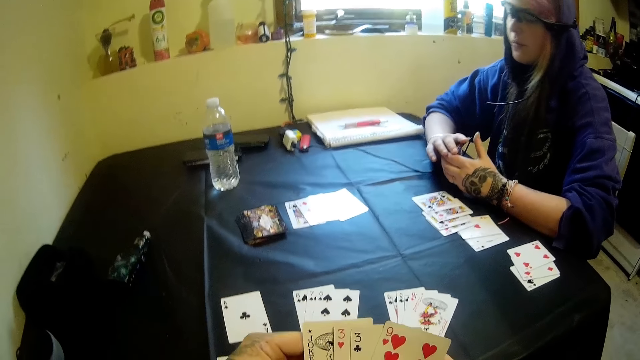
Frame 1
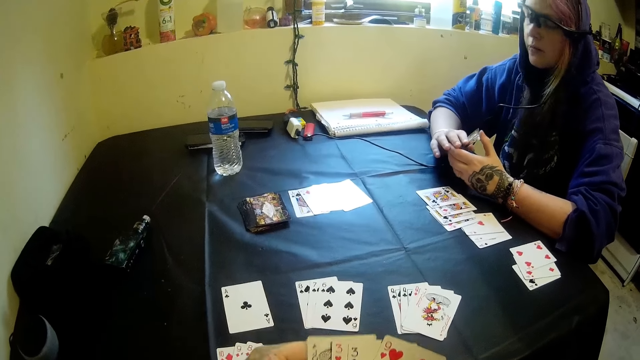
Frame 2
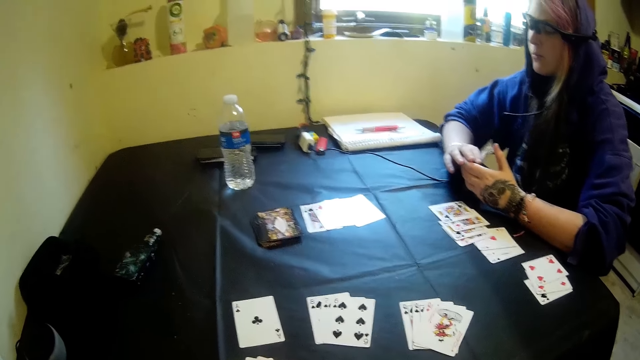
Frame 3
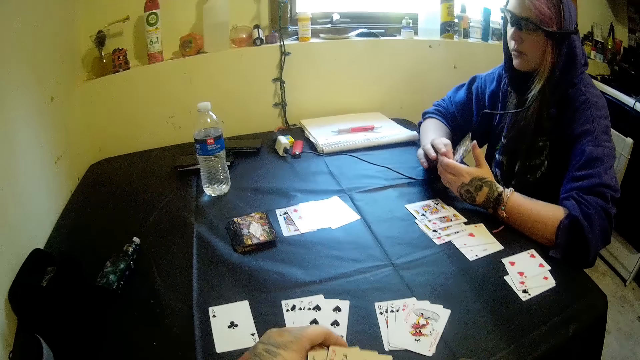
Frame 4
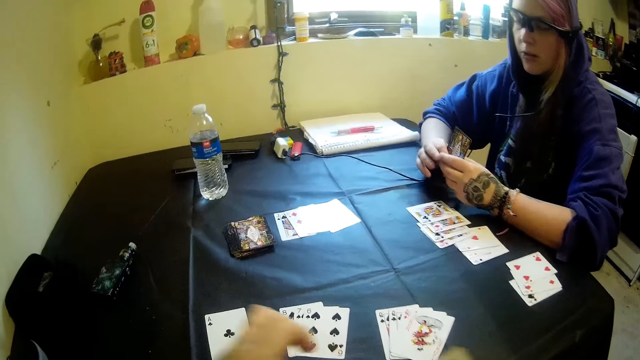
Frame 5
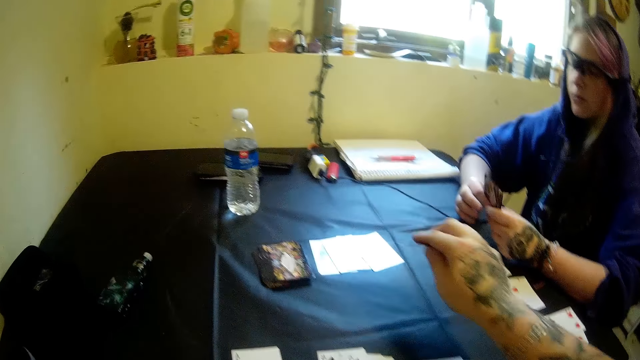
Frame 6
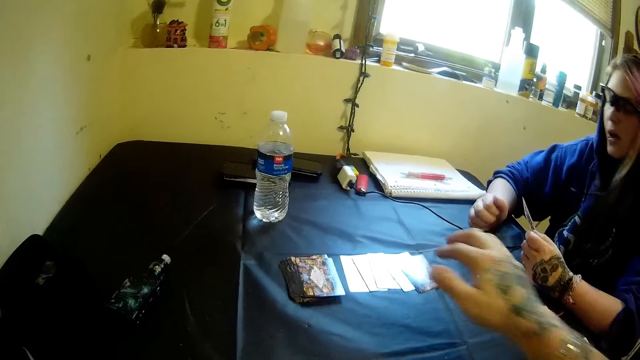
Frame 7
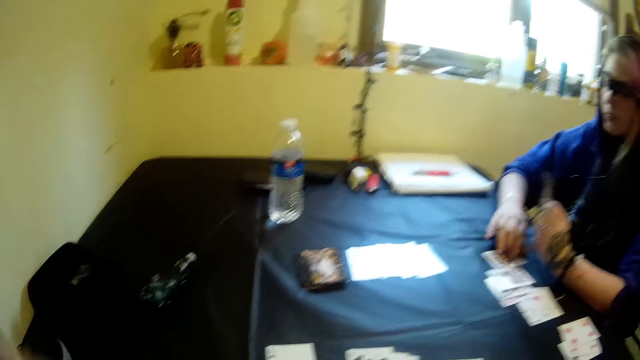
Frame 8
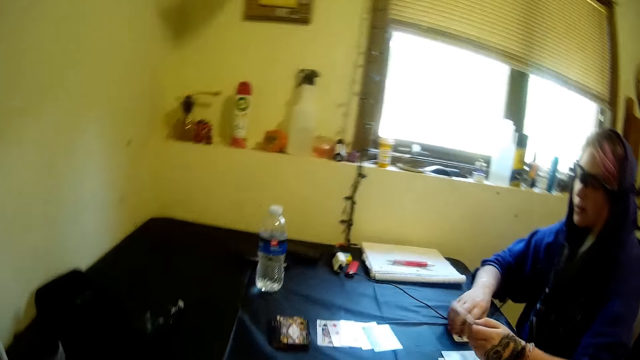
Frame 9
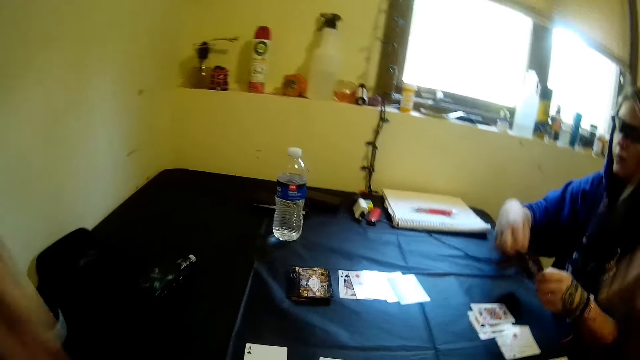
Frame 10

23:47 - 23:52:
The camera wearer drops the card on the table with his right hand. The woman moves cards on the table with her hands.

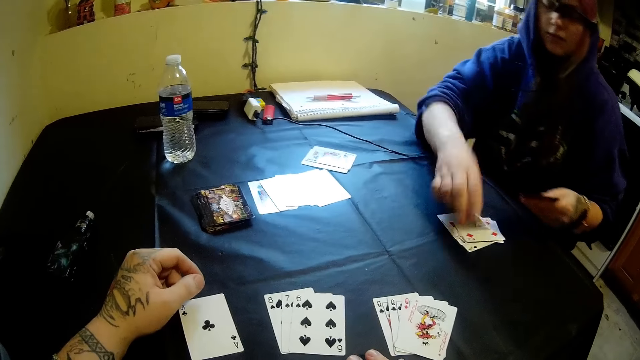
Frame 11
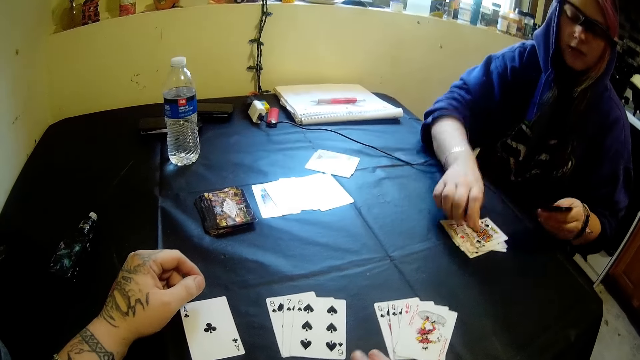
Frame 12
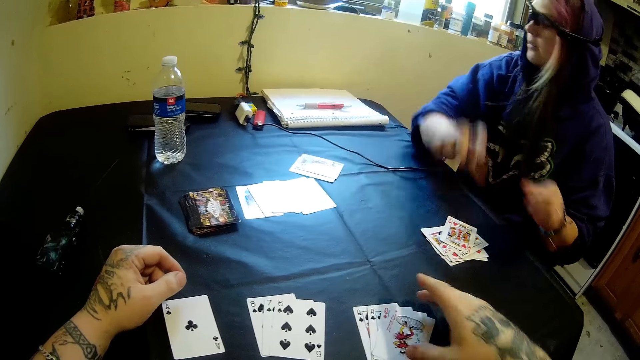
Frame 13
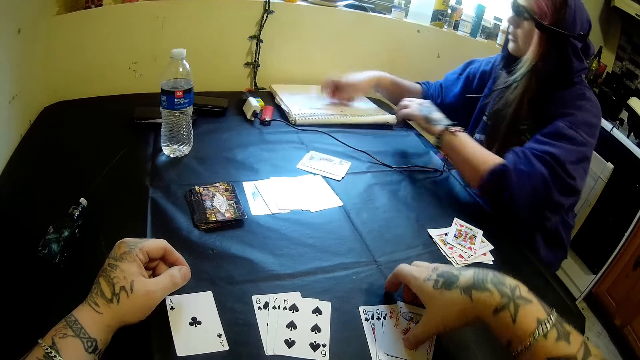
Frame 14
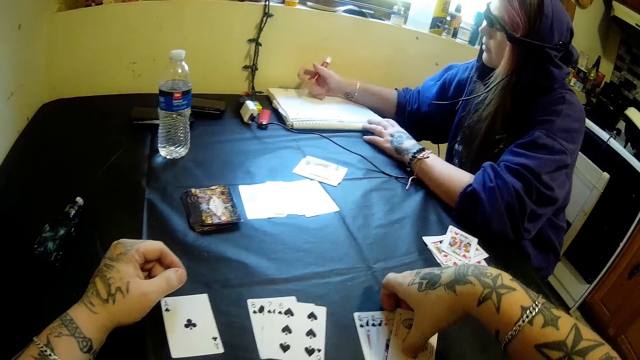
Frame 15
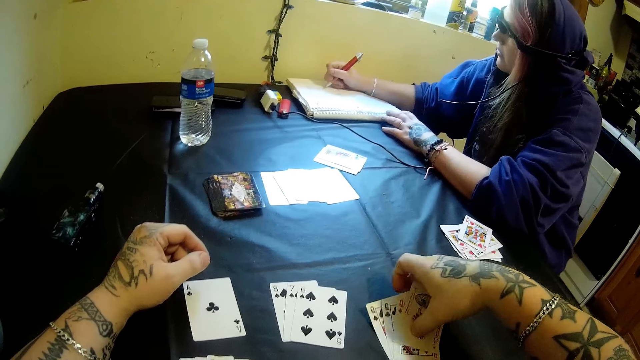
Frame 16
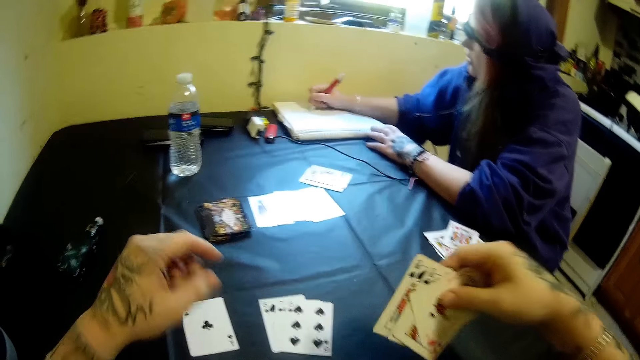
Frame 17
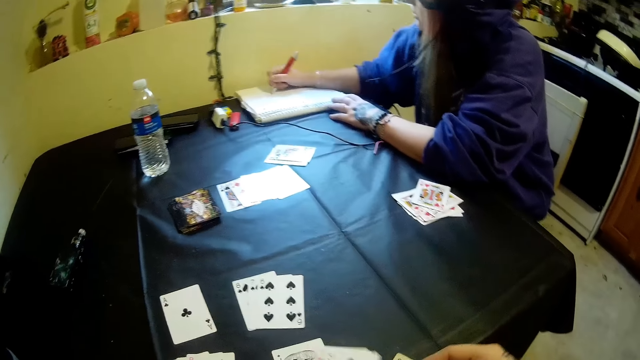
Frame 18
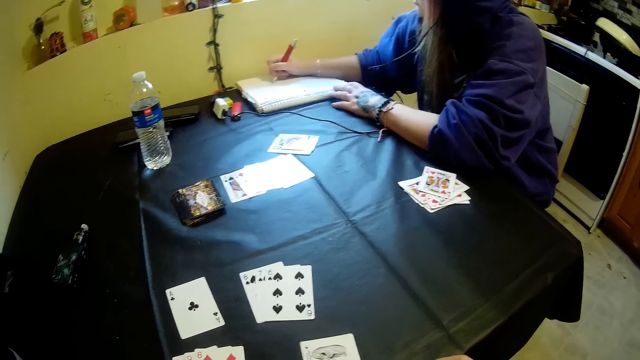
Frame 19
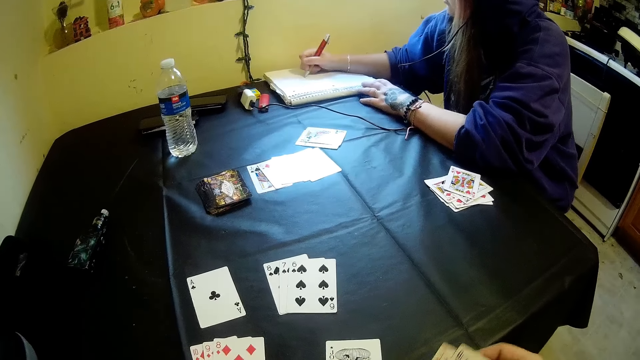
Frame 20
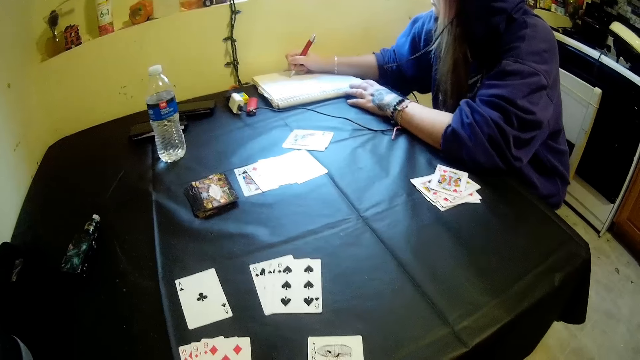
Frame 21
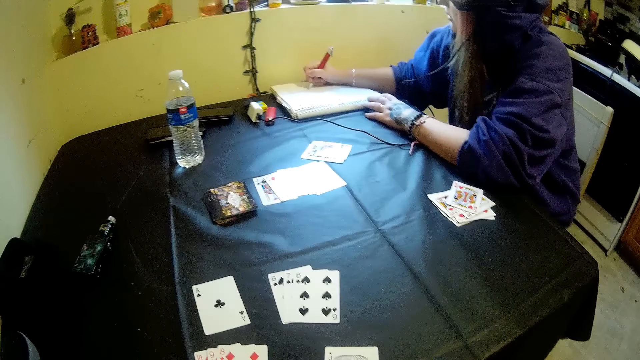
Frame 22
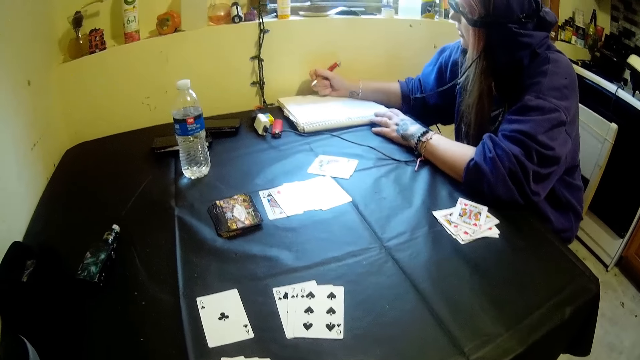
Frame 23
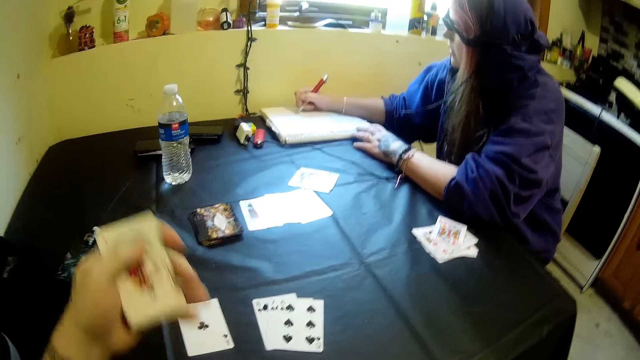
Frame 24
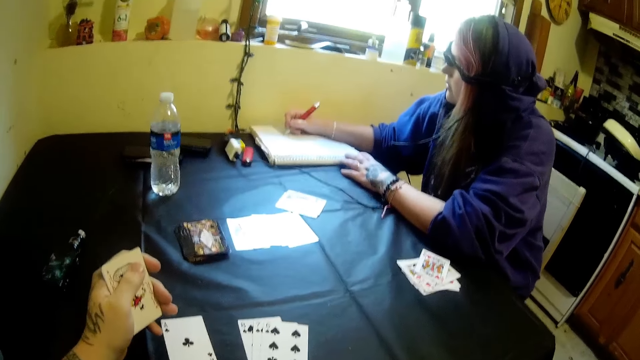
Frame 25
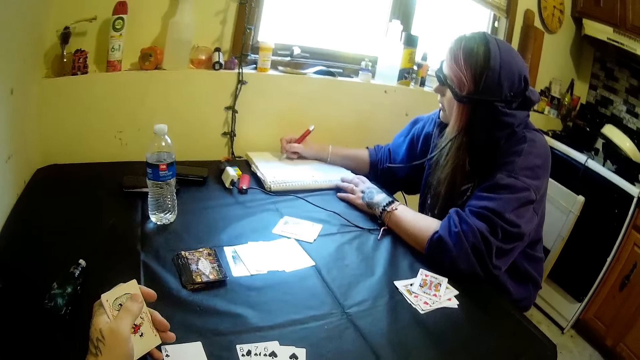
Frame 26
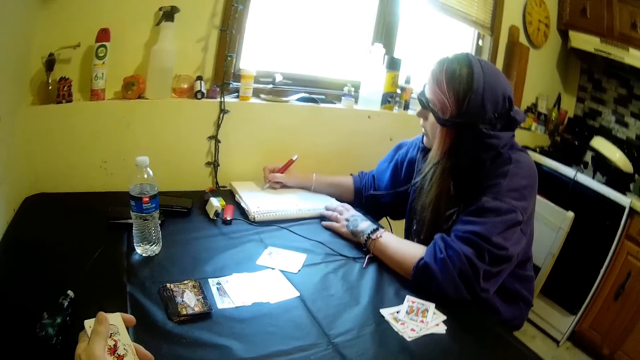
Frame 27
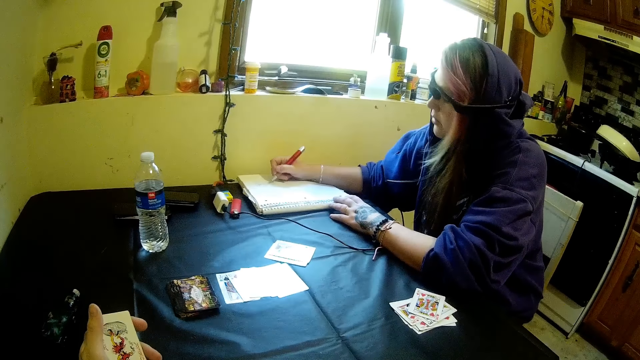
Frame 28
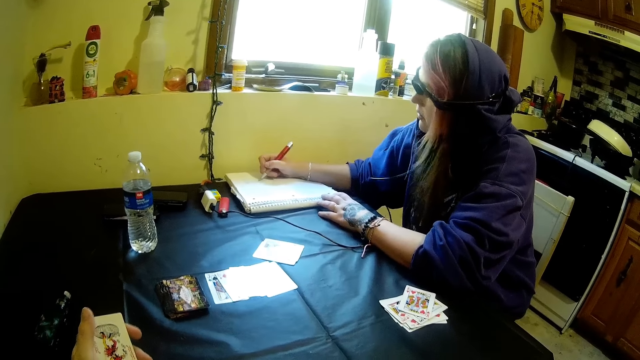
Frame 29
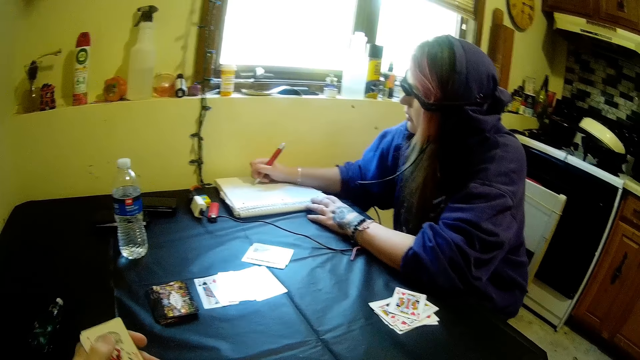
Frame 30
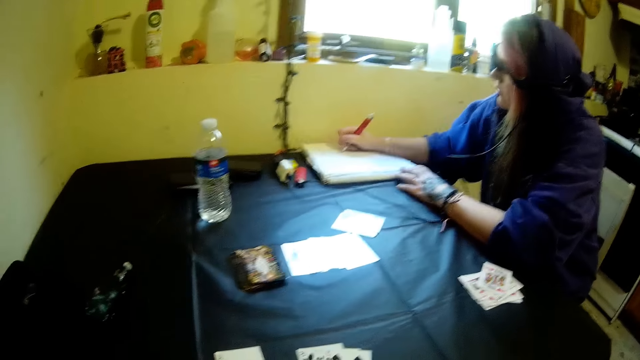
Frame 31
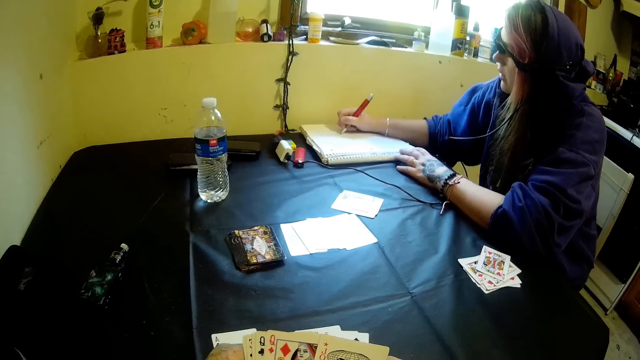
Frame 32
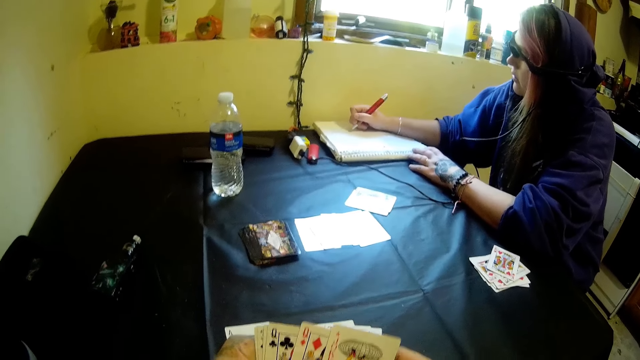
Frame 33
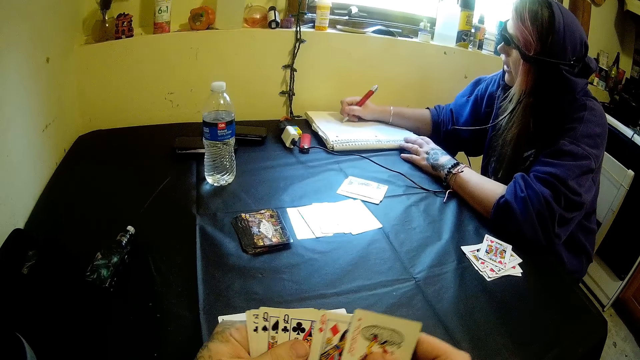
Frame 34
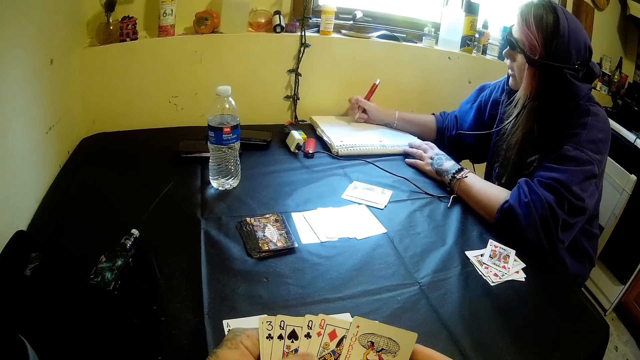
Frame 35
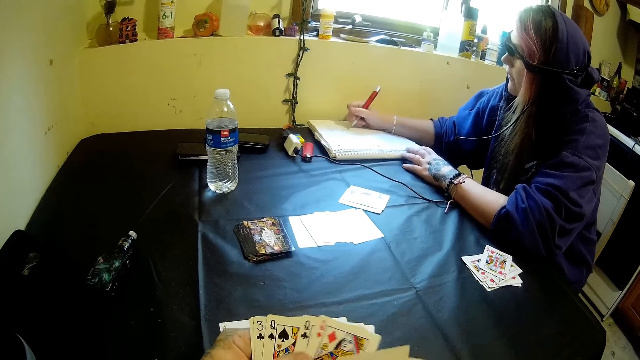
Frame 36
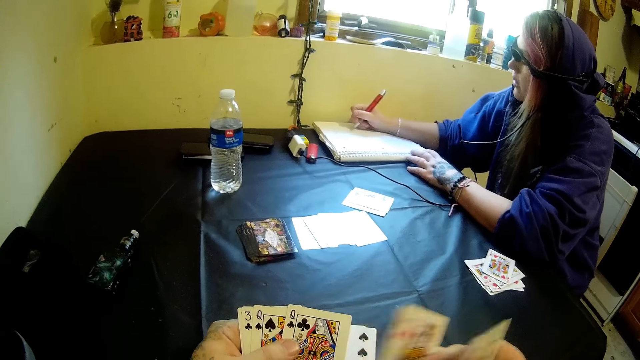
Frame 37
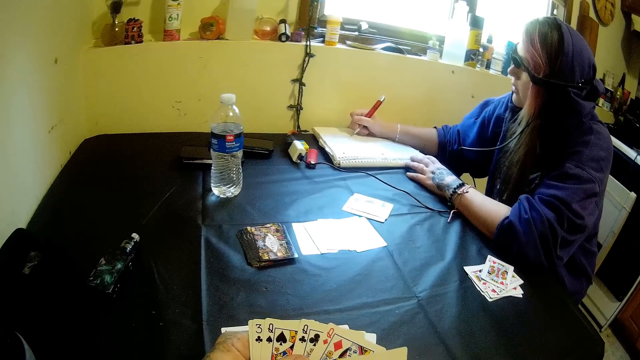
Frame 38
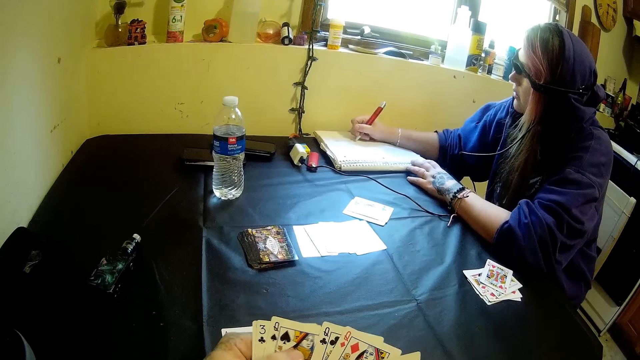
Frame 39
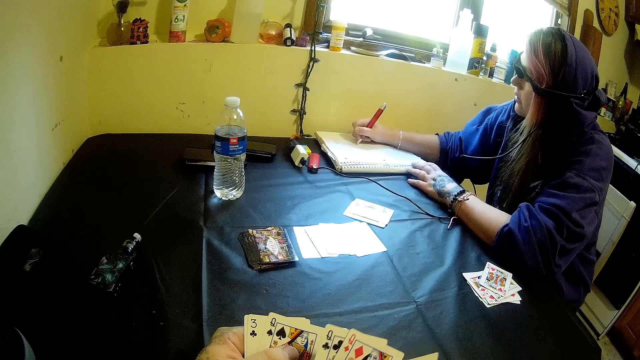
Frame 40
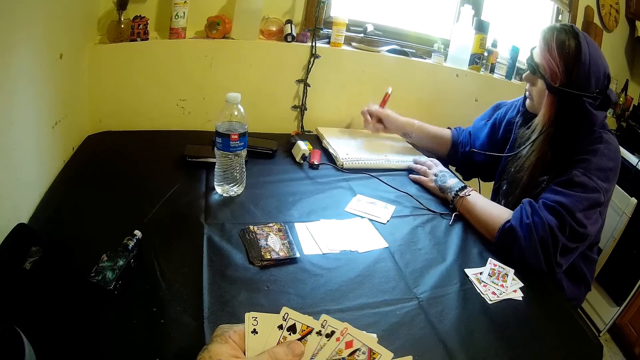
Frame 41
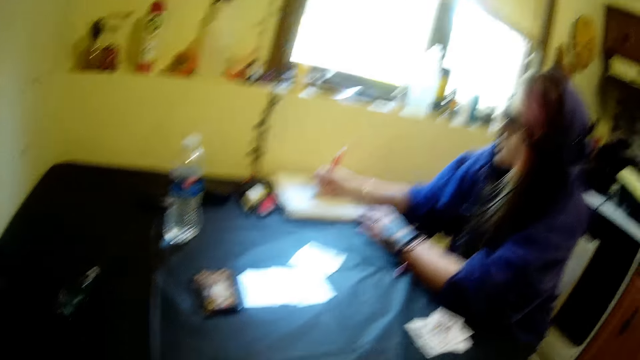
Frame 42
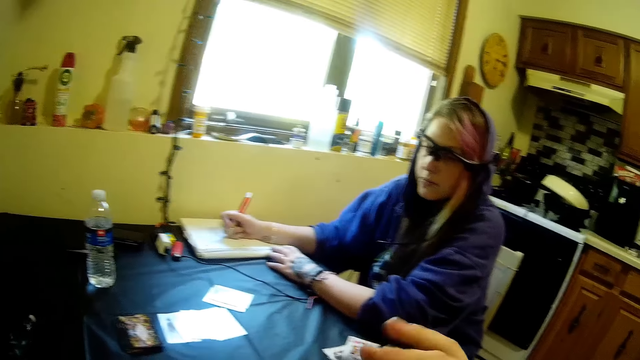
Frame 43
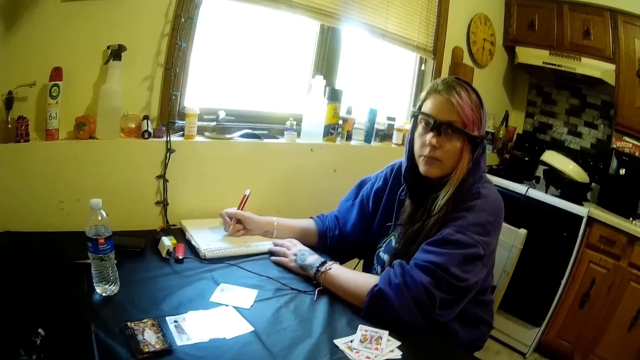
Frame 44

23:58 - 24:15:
The camera wearer picks cards from the table with his right hand. The woman picks a pen from a book with her right hand. She writes on the book with the pen. The camera wearer spreads the cards.
